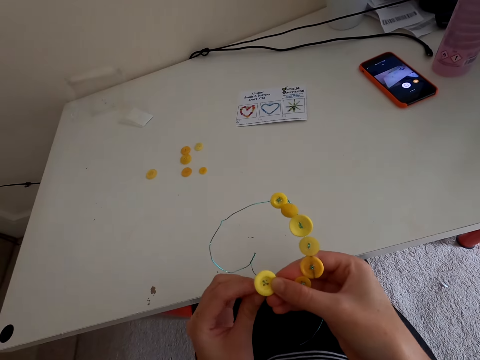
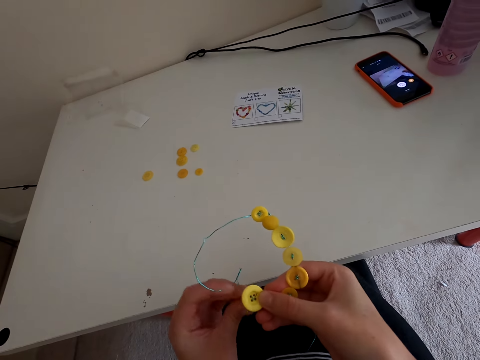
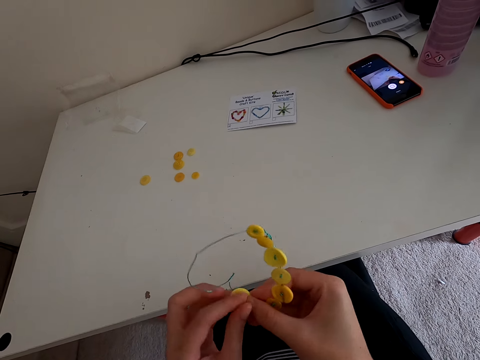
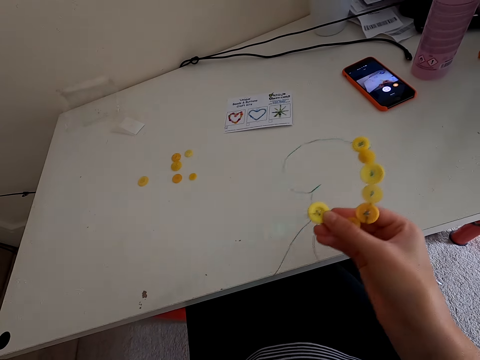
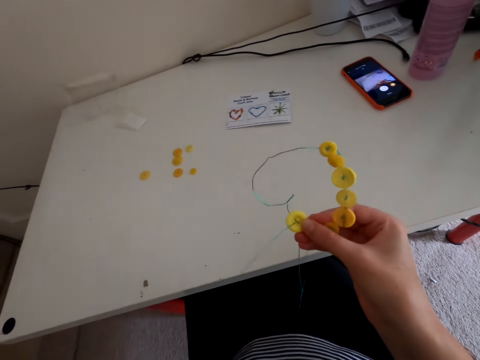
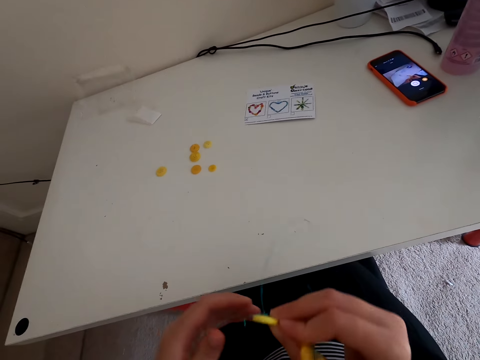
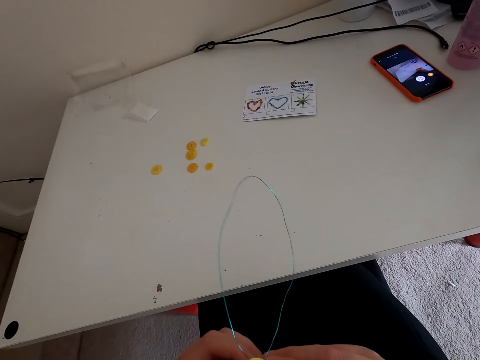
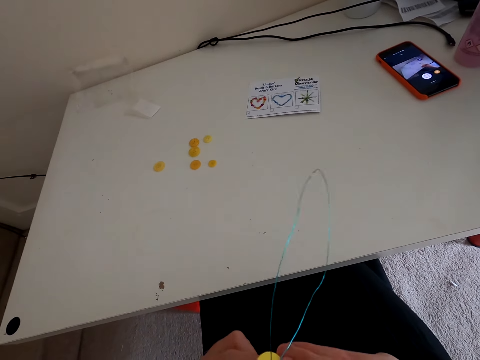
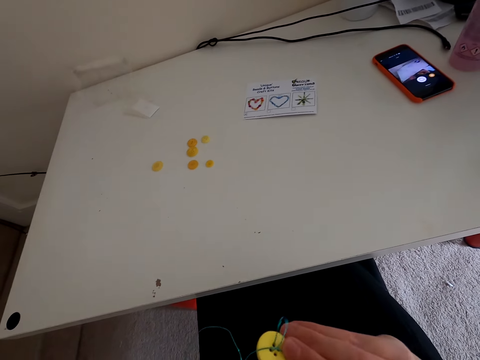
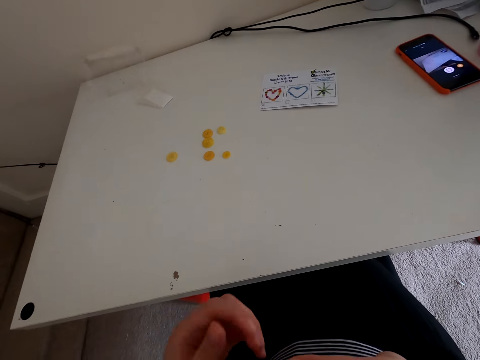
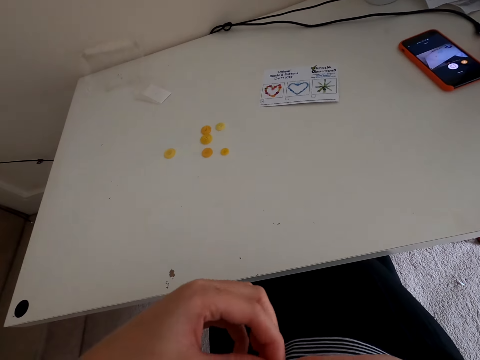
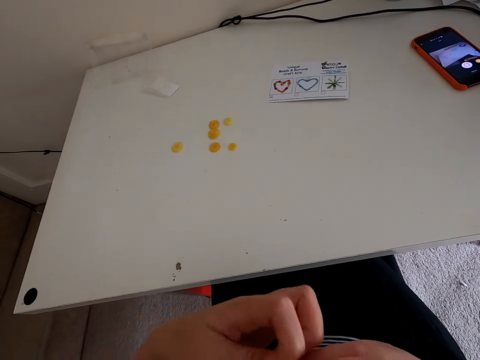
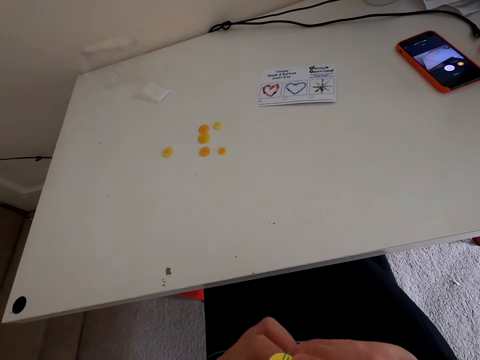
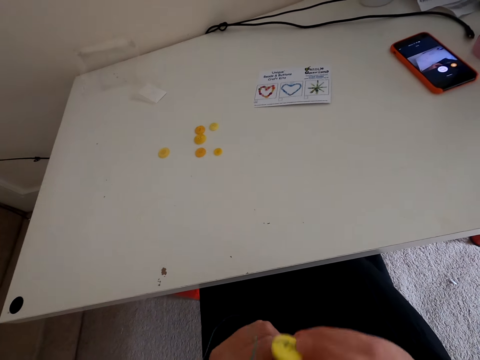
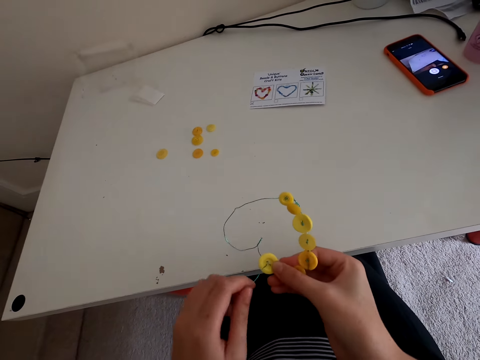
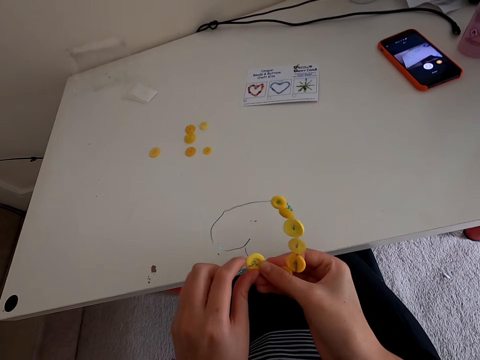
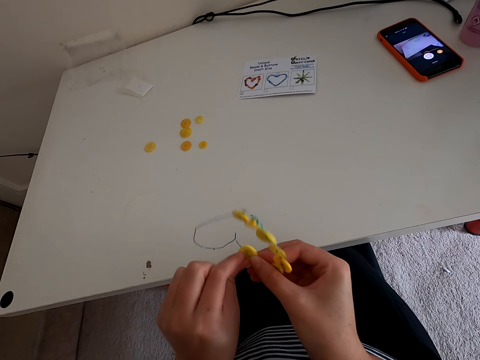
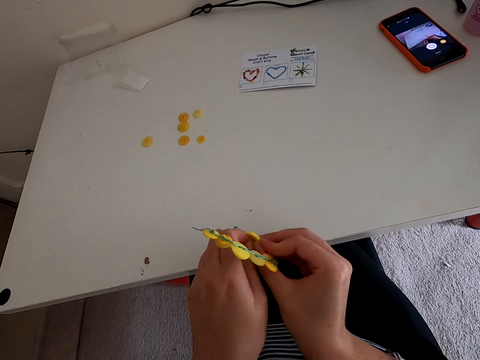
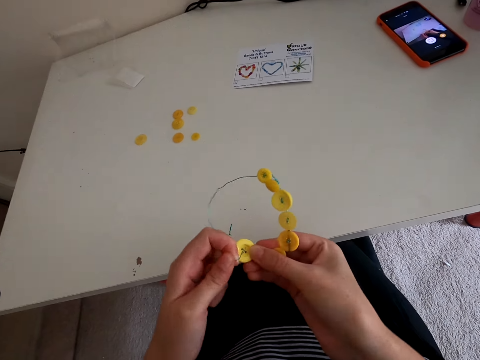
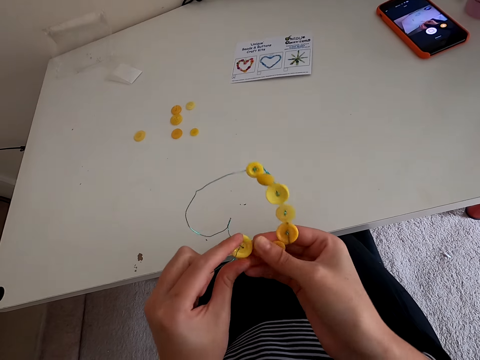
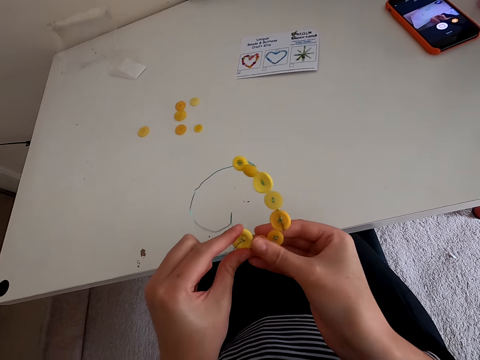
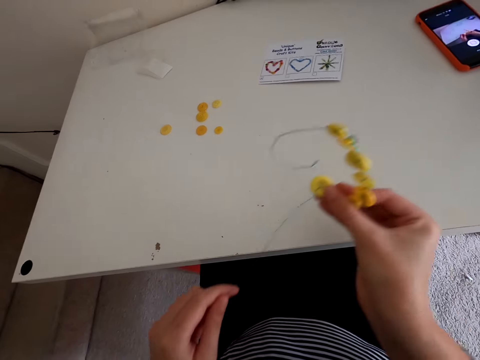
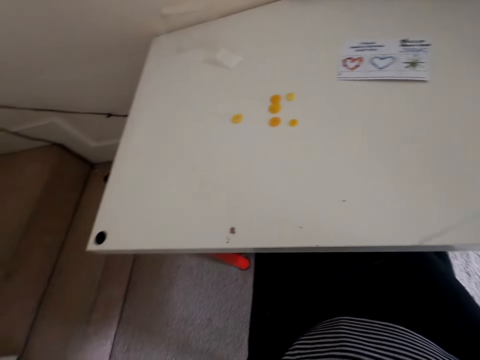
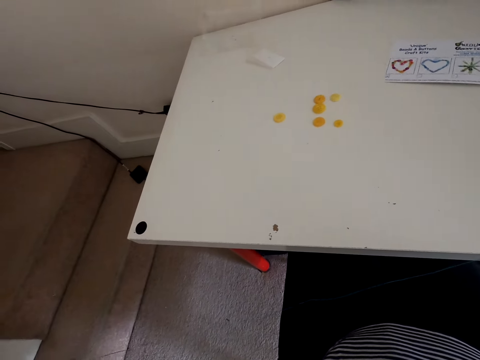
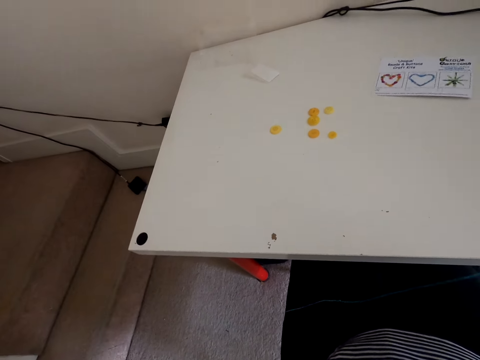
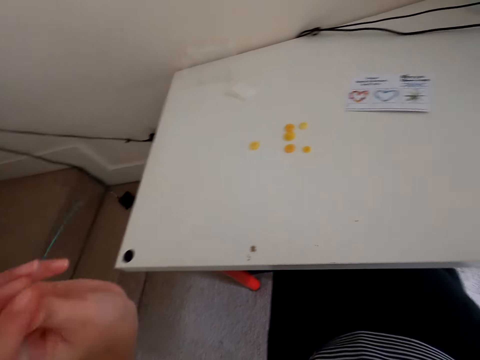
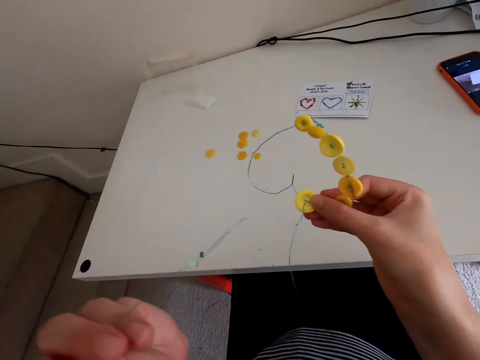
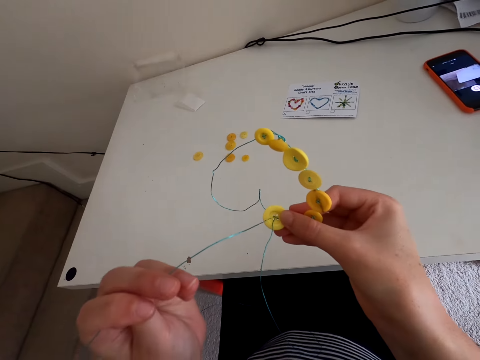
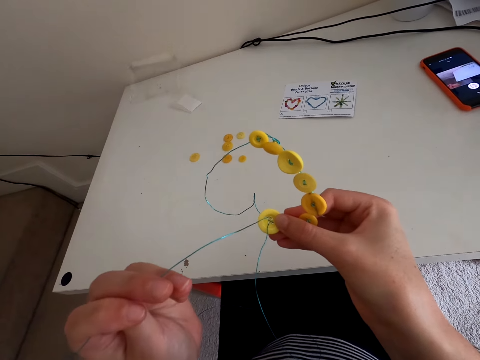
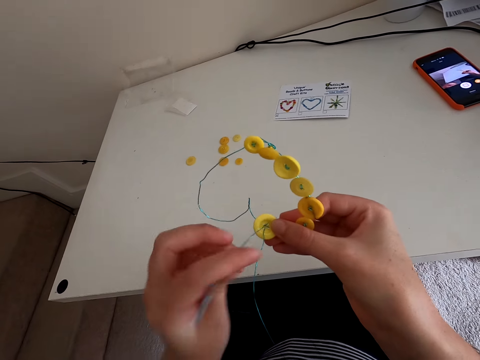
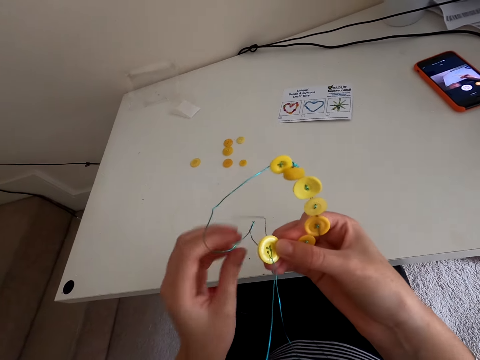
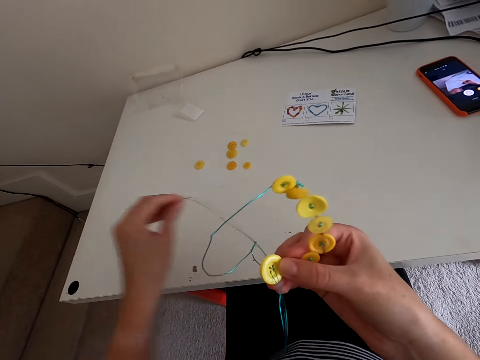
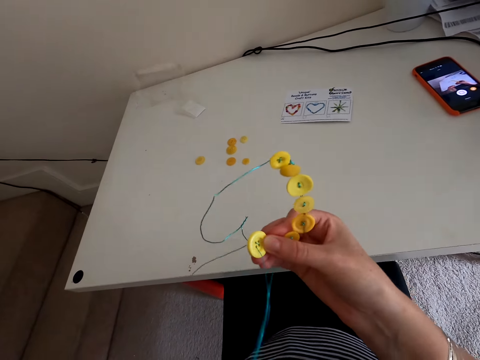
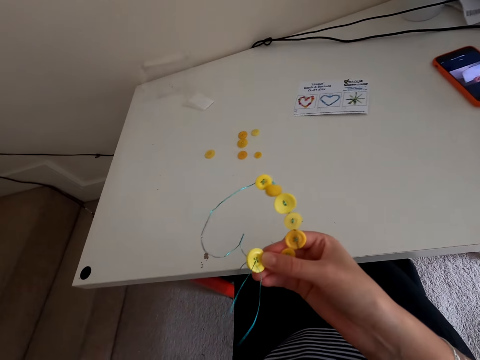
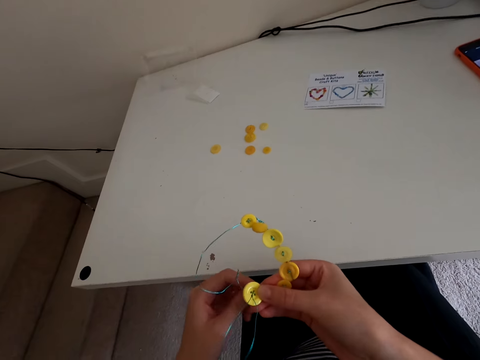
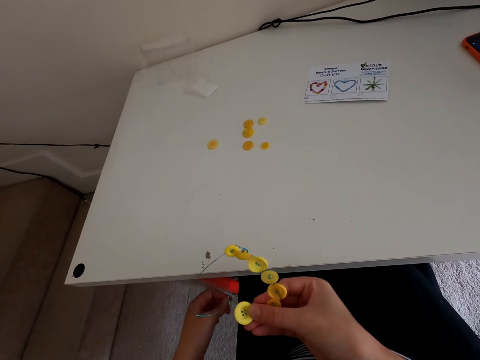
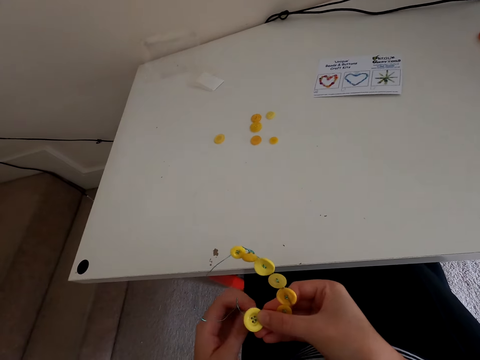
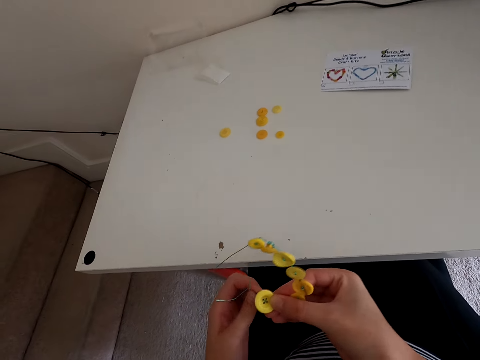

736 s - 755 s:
The camera wearer puts a thread in the button. They straighten the thread. They put the thread in the button.

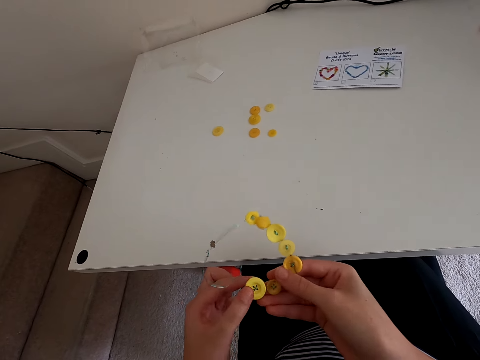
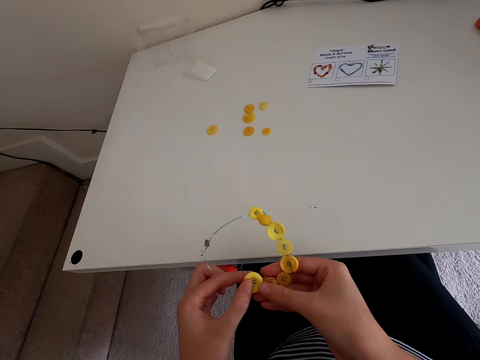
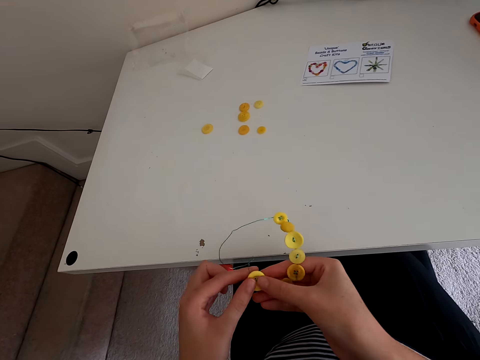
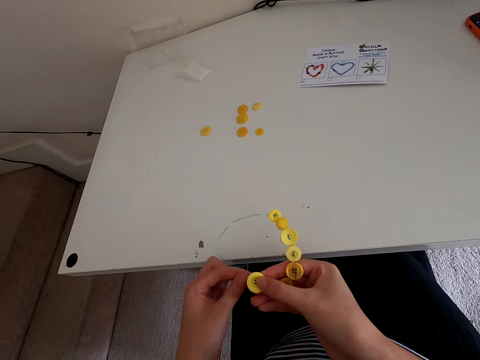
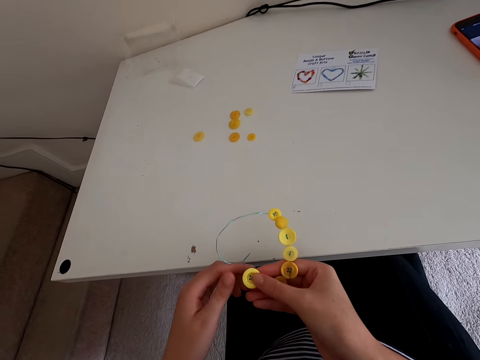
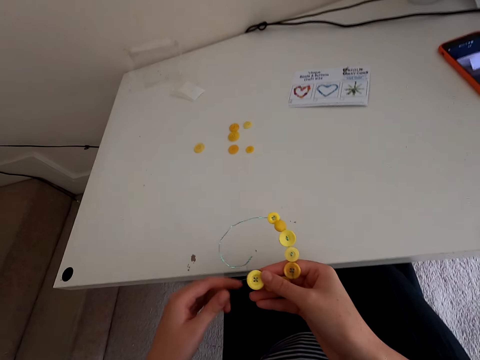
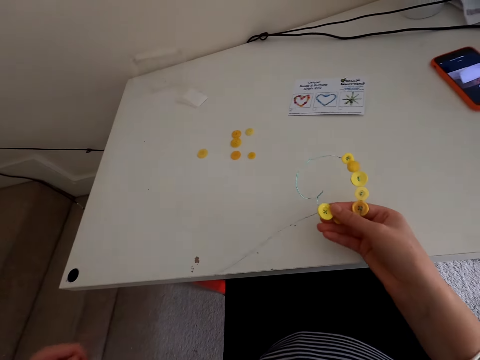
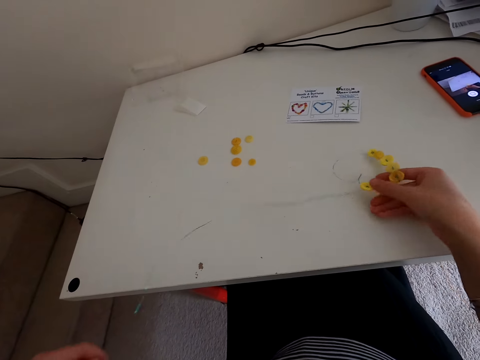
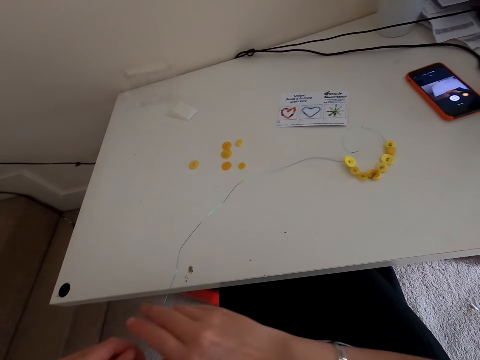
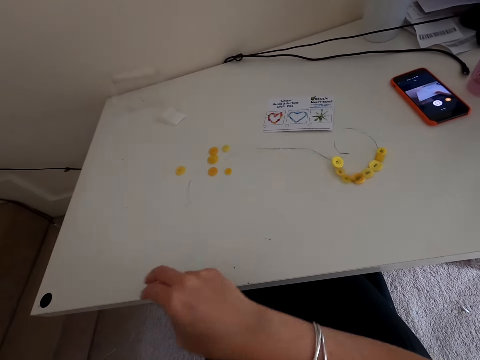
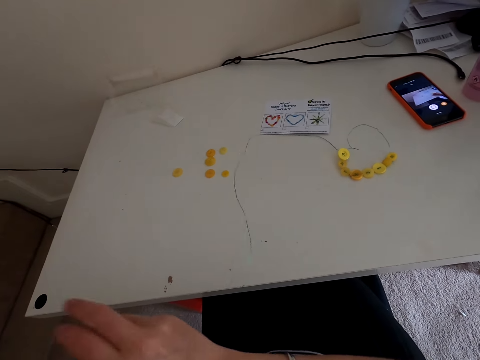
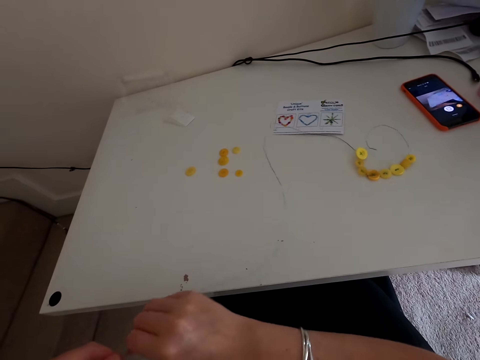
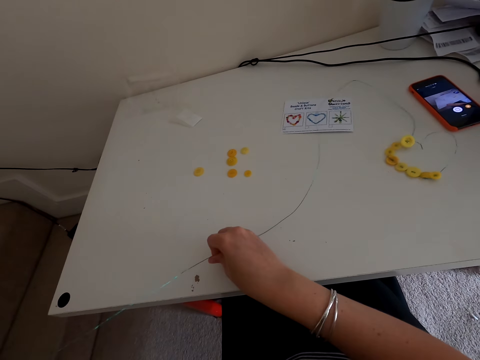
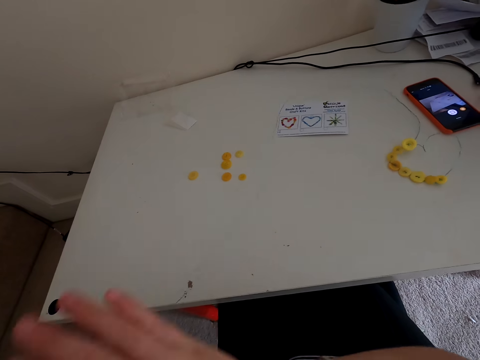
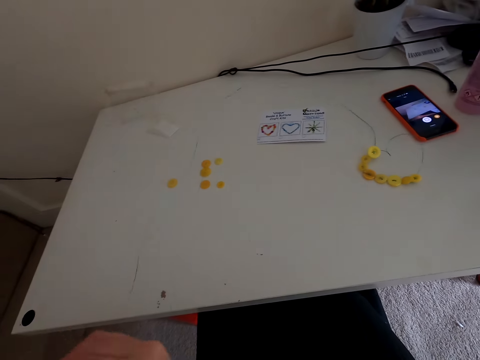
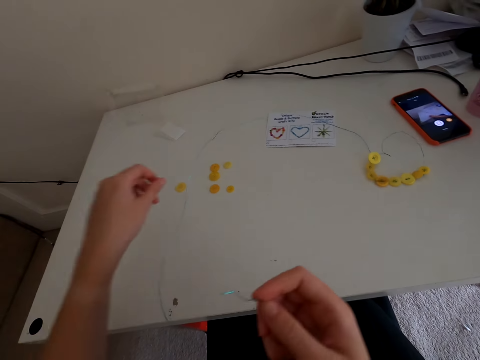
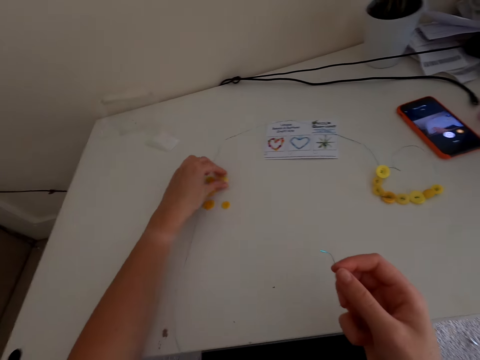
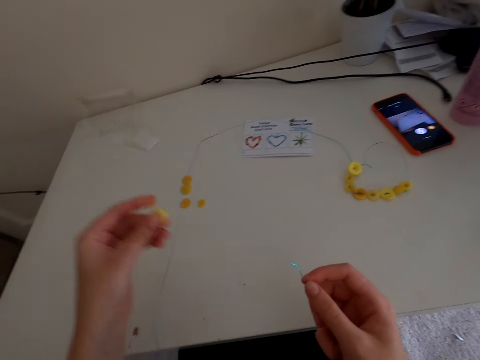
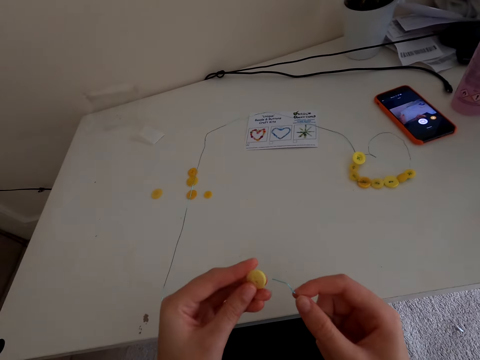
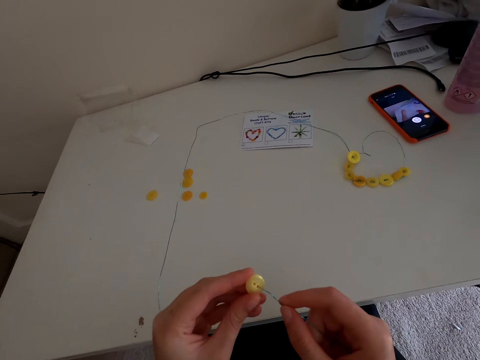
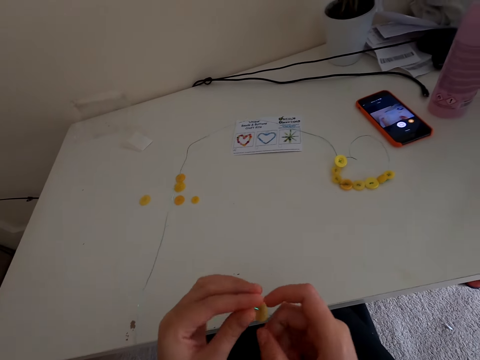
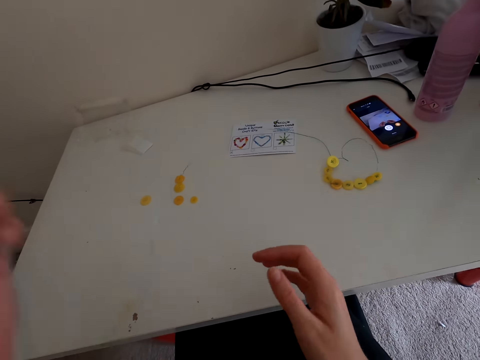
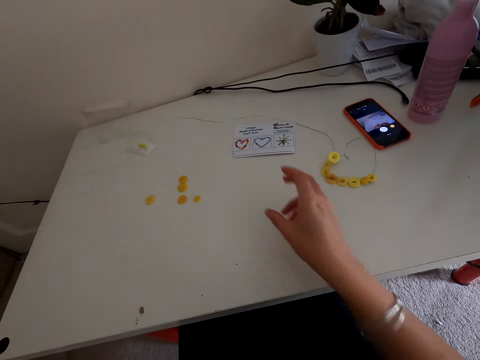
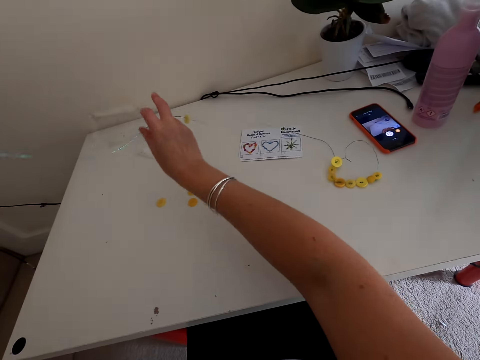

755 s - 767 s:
The camera wearer puts the thread which has the buttons on the table. They pick a button. They put the button in the thread.
